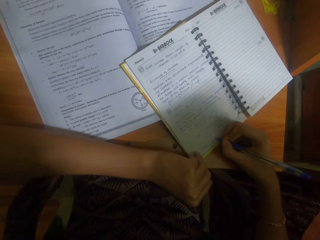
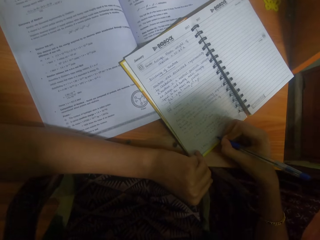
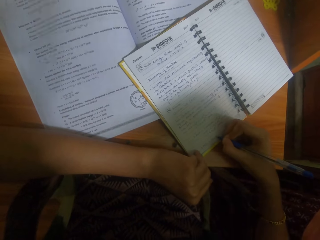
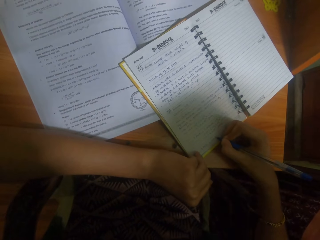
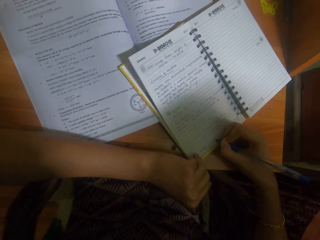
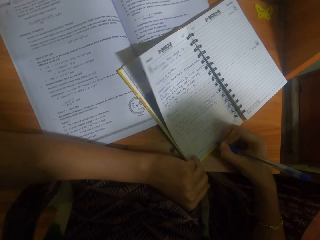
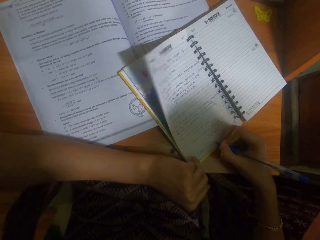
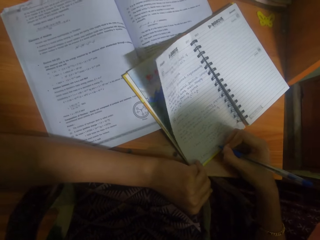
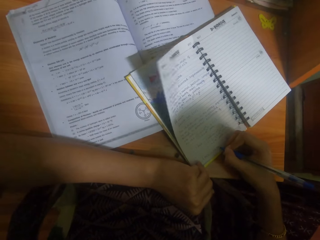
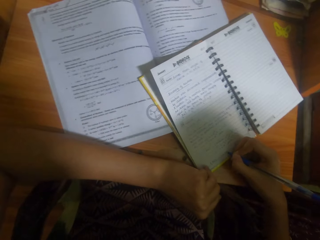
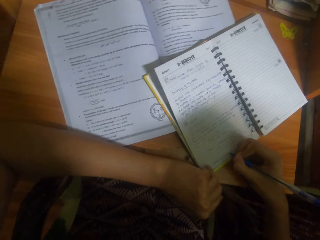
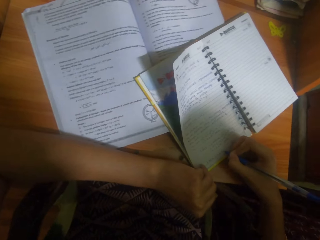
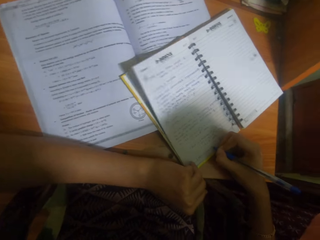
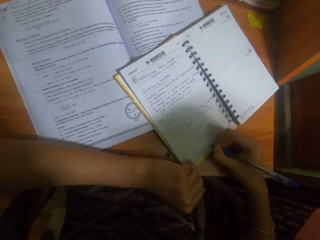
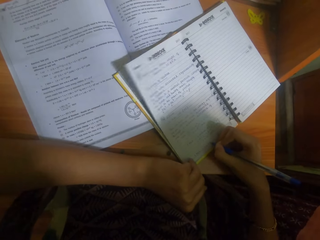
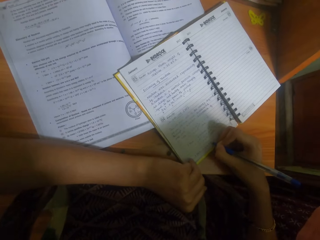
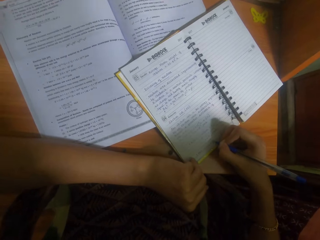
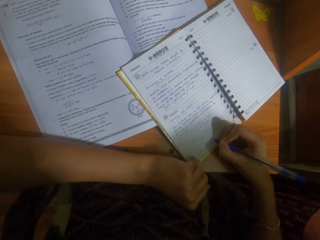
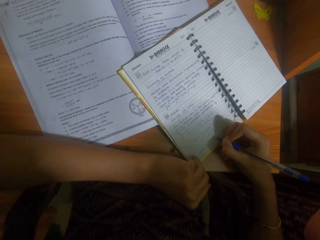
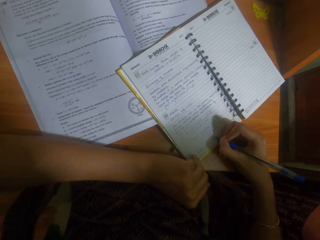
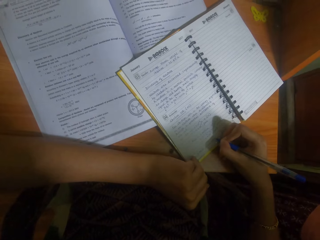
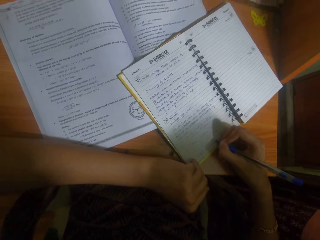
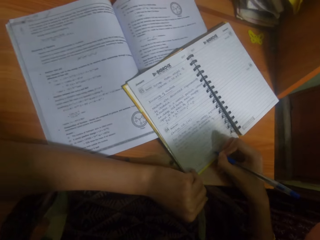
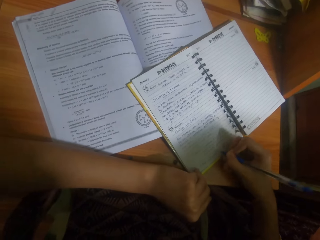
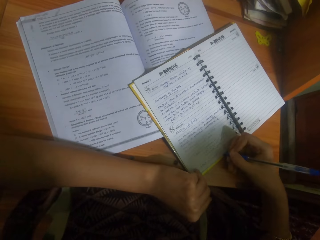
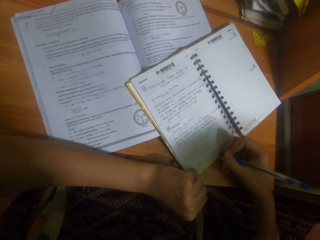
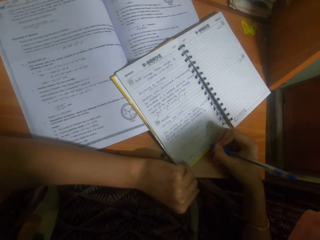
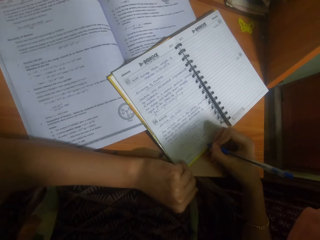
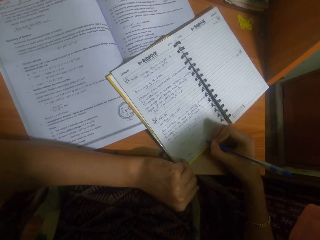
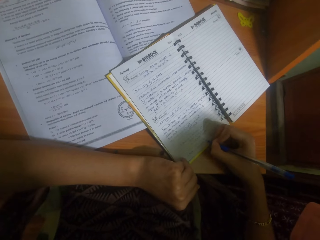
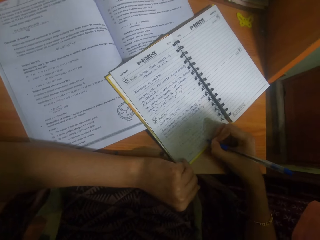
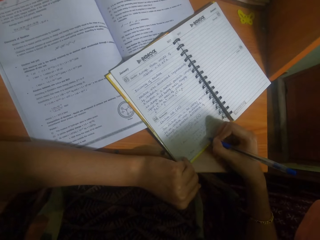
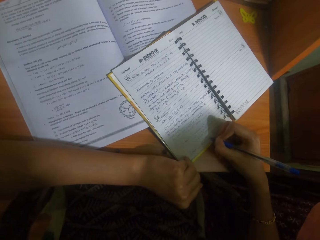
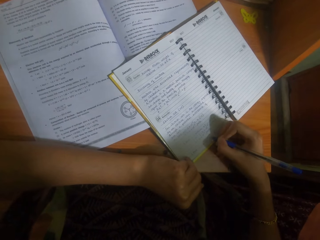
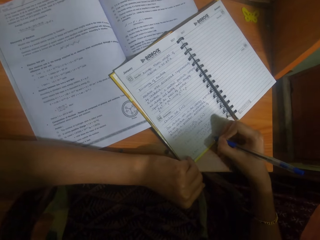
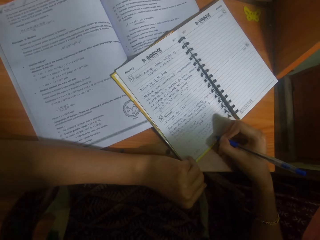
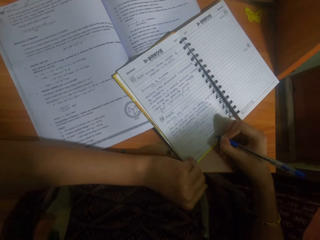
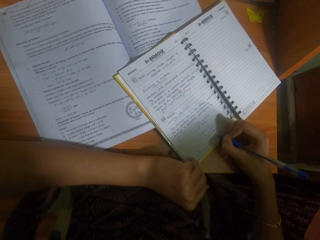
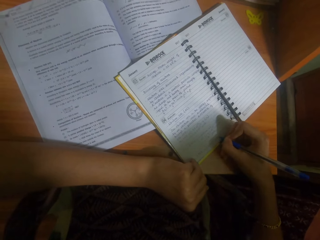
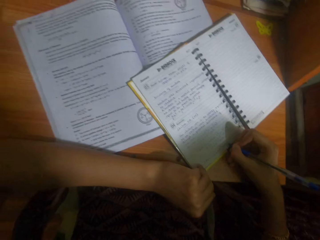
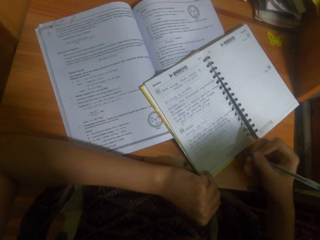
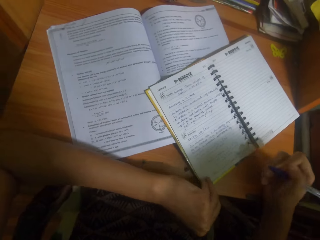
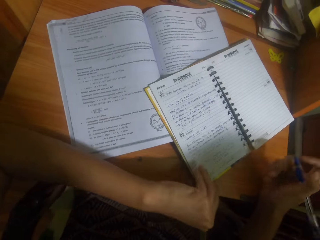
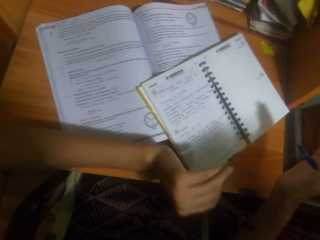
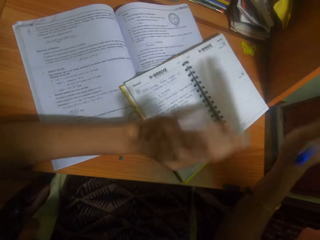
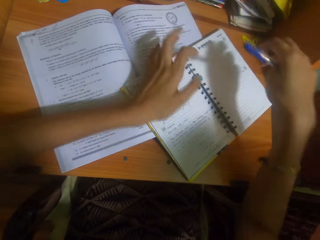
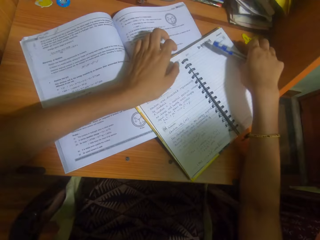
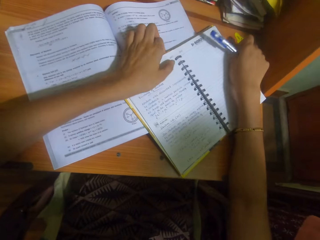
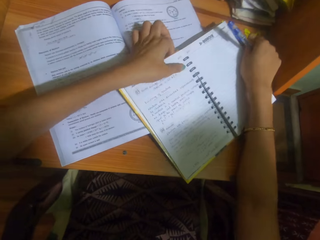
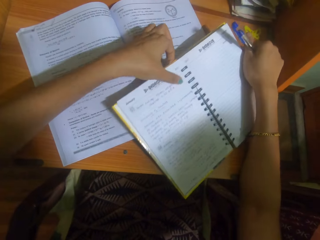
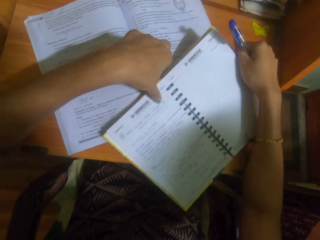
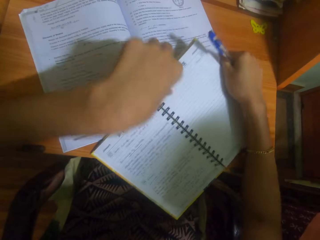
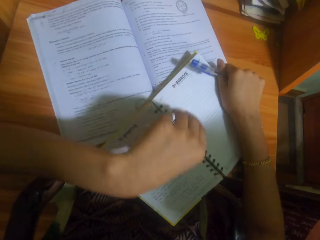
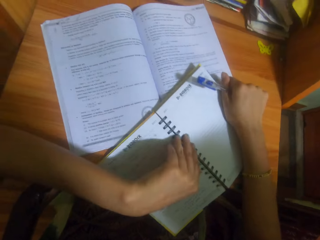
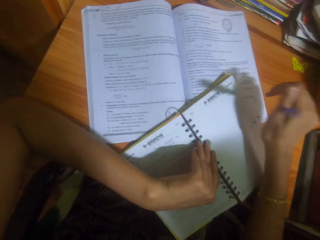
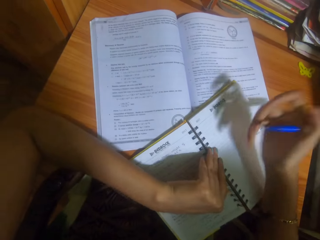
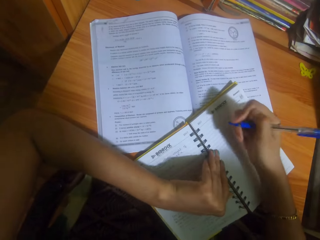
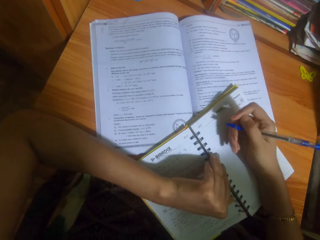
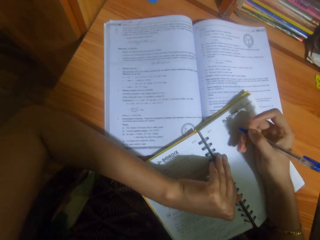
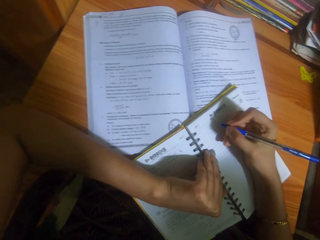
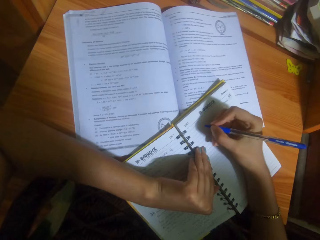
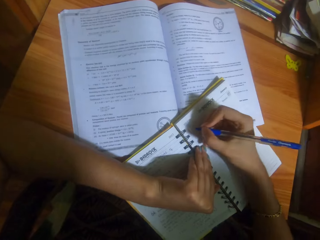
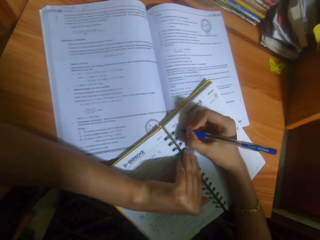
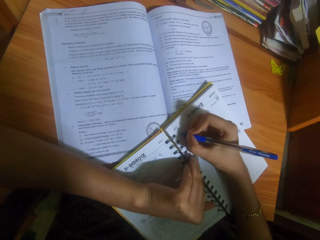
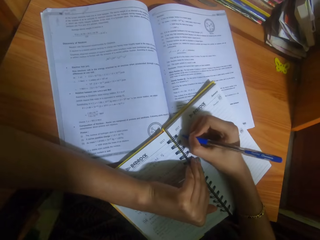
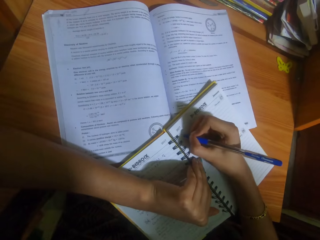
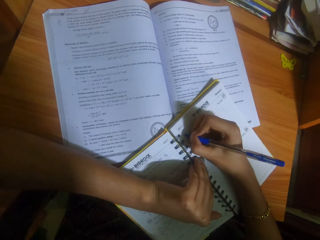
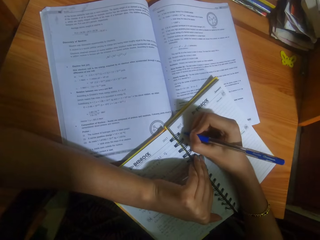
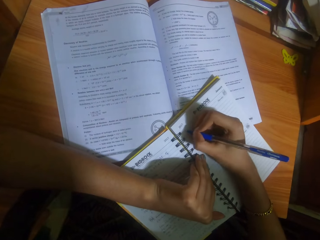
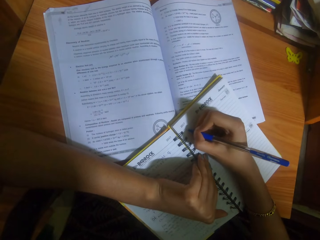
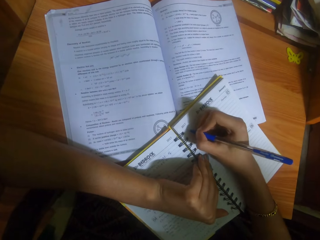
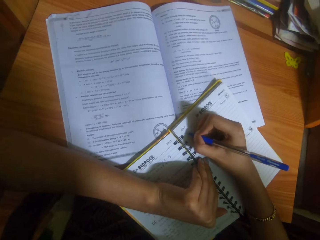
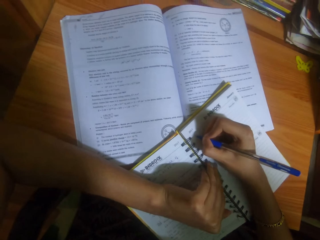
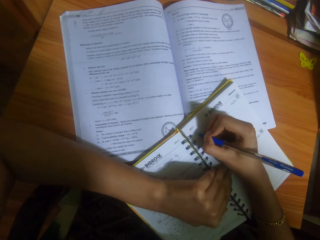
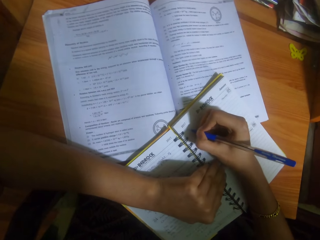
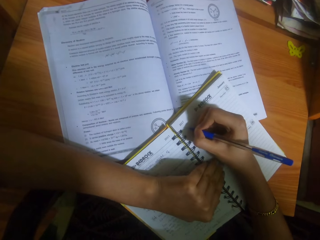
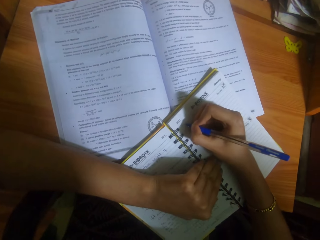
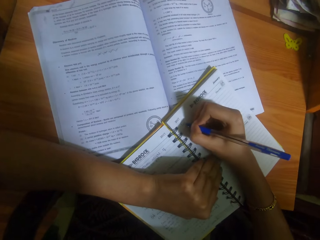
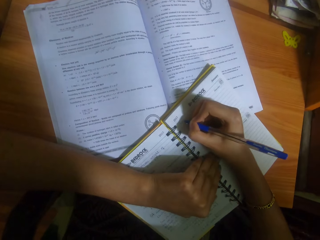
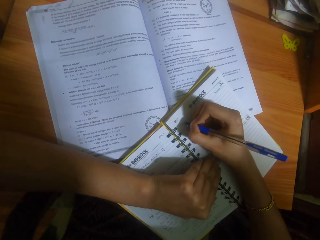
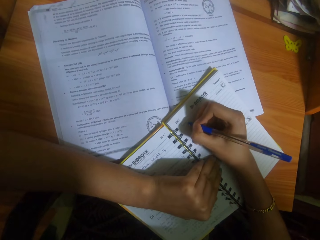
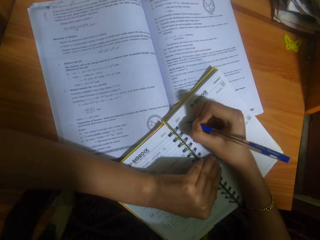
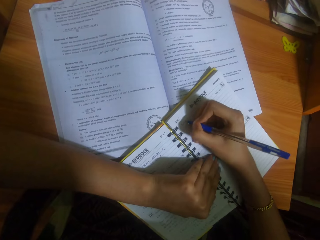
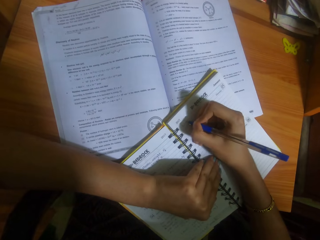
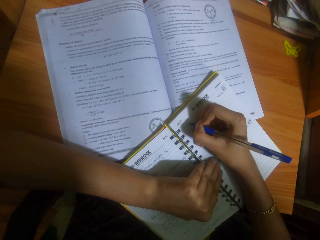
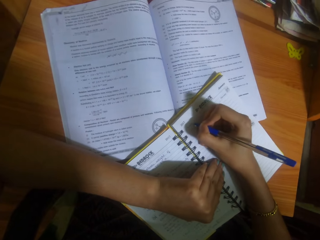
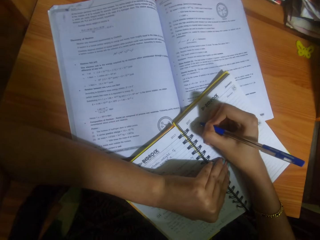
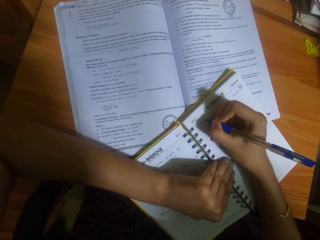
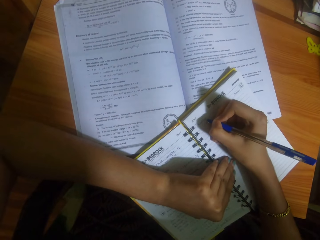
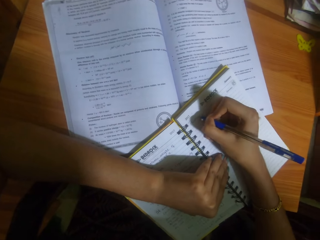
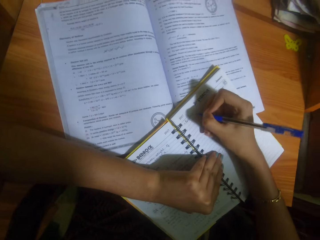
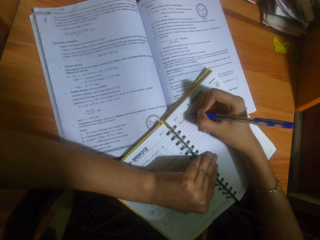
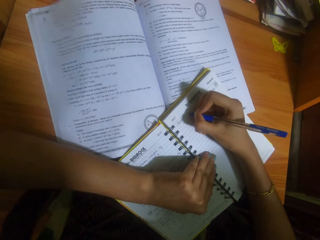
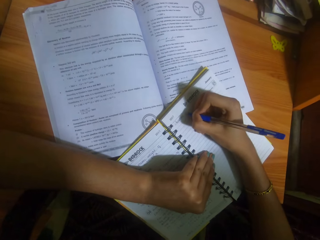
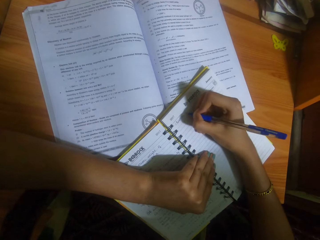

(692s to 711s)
The camera wearer moves the book from a book with both hands. She places her left hand on the book. She writes in the book with the pen in her right hand.
